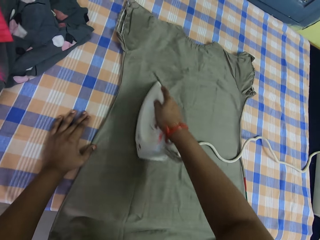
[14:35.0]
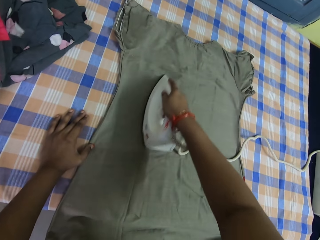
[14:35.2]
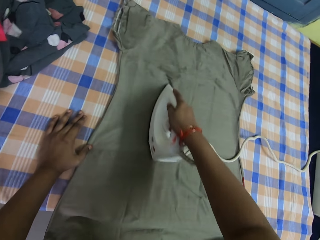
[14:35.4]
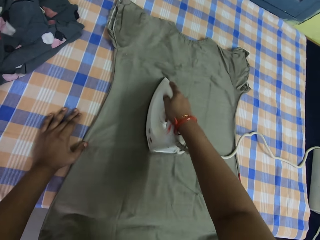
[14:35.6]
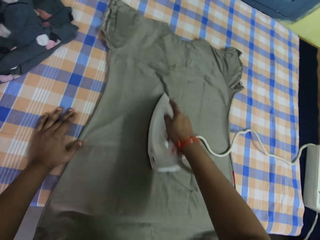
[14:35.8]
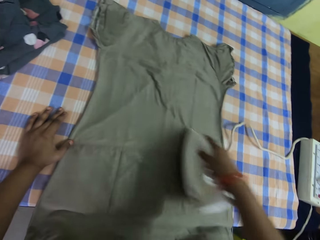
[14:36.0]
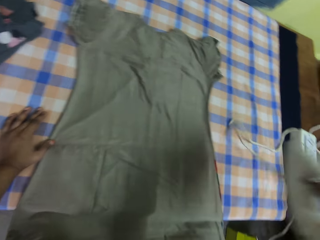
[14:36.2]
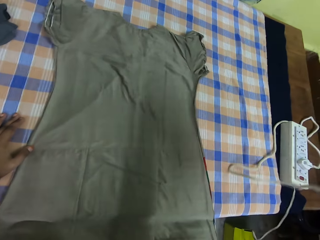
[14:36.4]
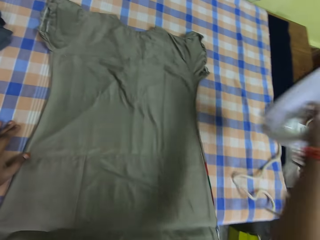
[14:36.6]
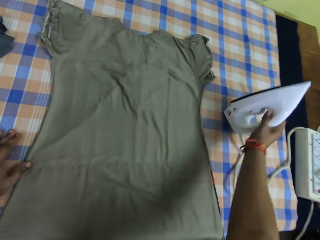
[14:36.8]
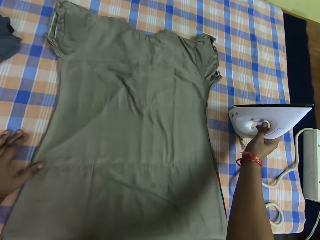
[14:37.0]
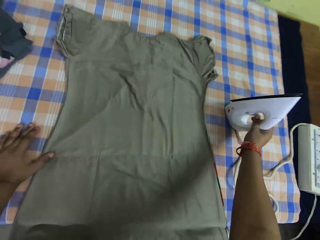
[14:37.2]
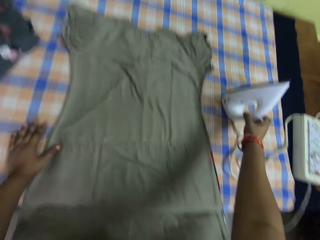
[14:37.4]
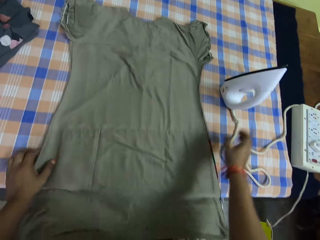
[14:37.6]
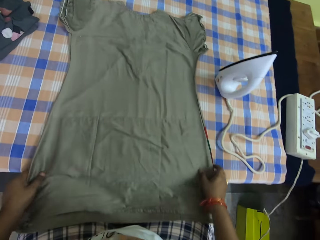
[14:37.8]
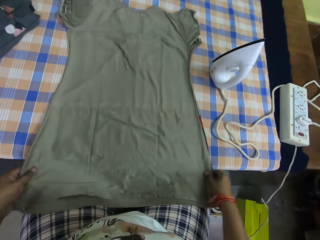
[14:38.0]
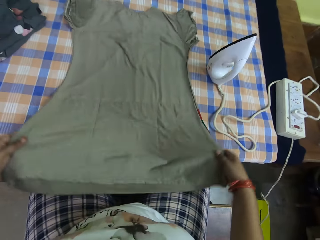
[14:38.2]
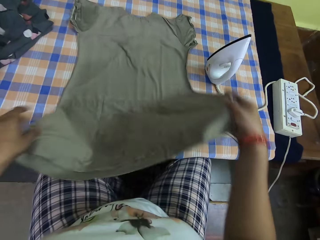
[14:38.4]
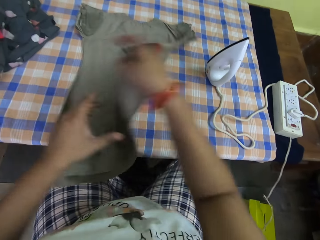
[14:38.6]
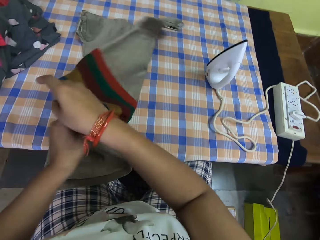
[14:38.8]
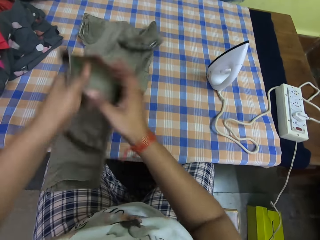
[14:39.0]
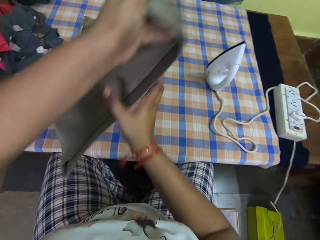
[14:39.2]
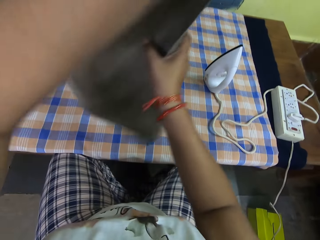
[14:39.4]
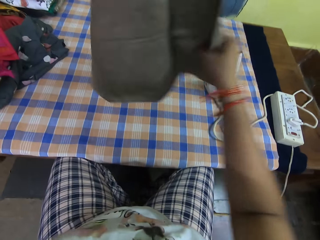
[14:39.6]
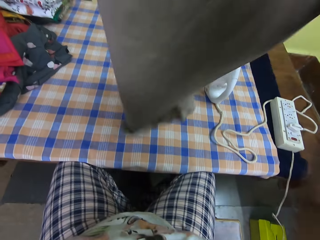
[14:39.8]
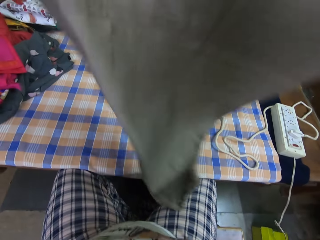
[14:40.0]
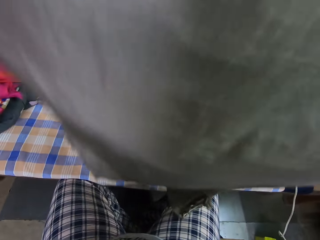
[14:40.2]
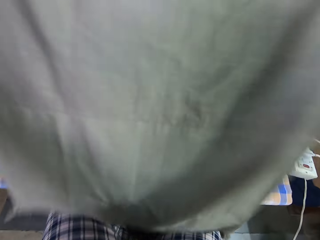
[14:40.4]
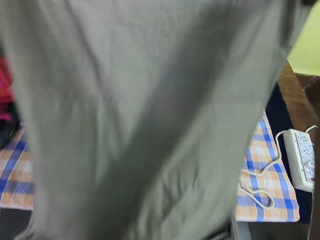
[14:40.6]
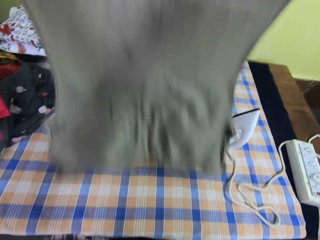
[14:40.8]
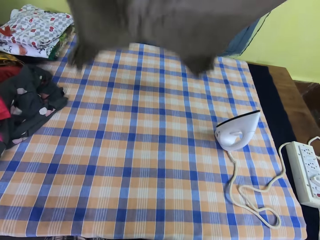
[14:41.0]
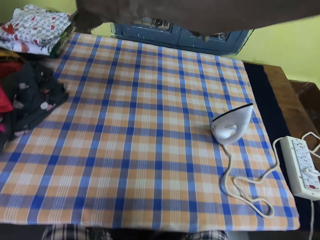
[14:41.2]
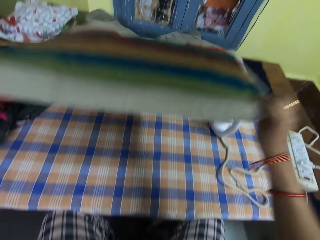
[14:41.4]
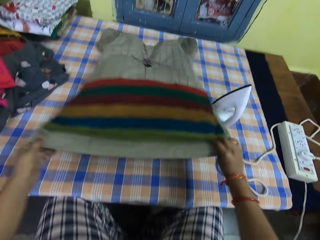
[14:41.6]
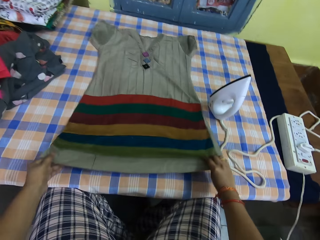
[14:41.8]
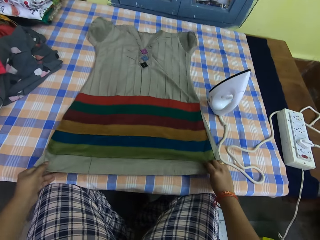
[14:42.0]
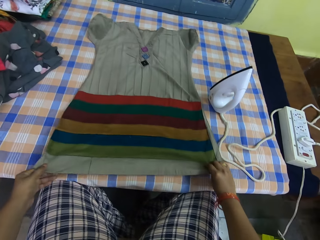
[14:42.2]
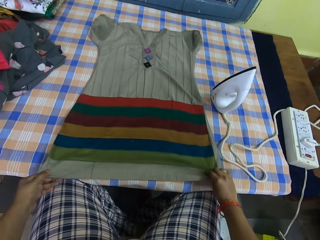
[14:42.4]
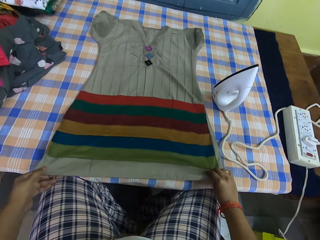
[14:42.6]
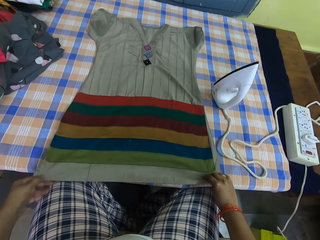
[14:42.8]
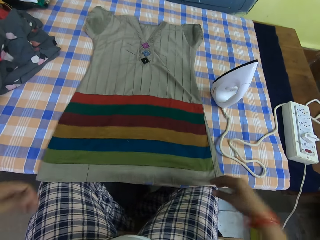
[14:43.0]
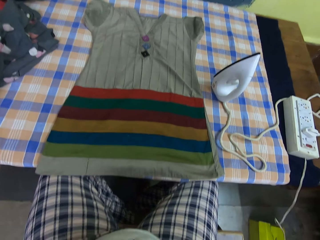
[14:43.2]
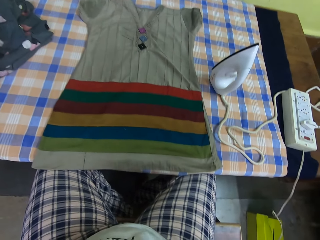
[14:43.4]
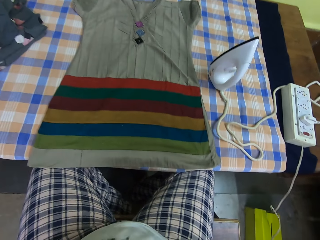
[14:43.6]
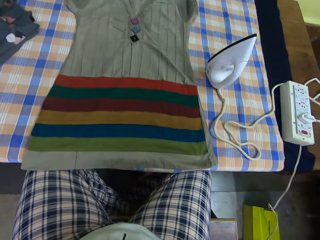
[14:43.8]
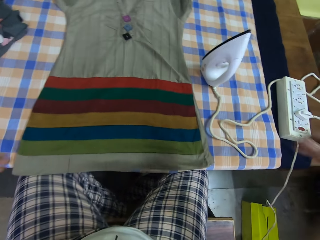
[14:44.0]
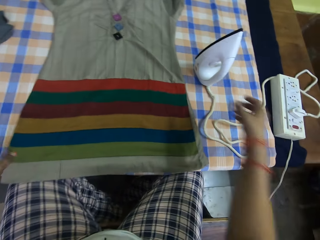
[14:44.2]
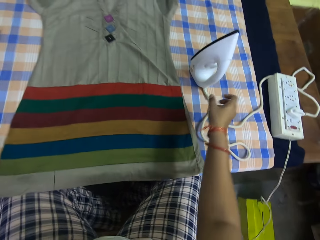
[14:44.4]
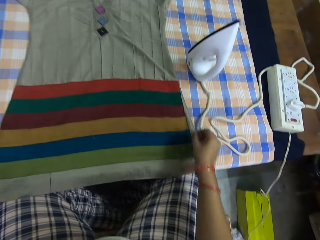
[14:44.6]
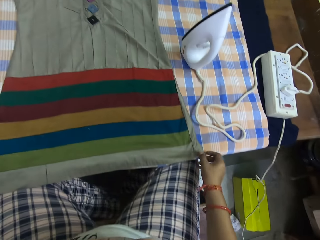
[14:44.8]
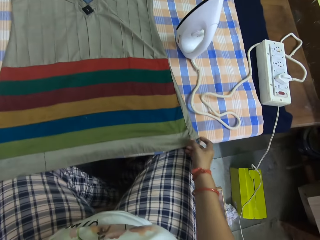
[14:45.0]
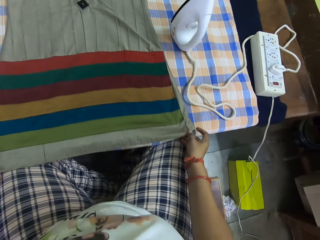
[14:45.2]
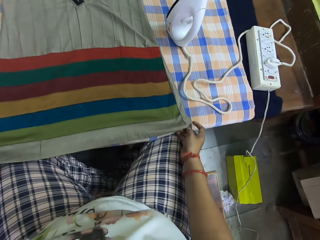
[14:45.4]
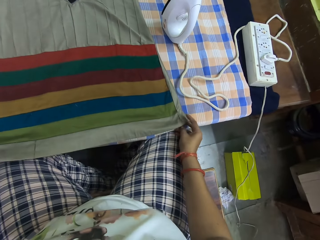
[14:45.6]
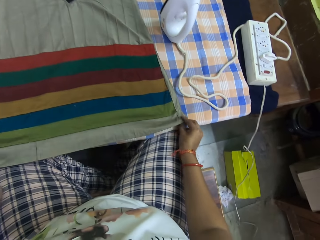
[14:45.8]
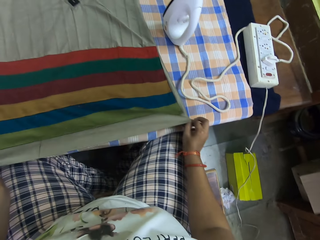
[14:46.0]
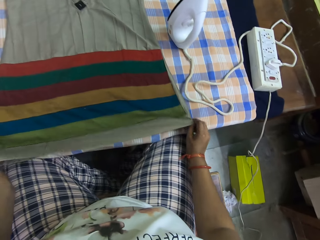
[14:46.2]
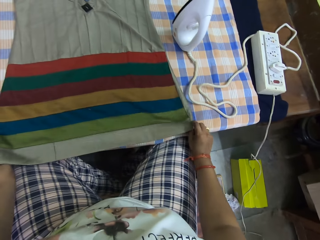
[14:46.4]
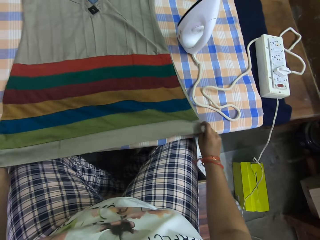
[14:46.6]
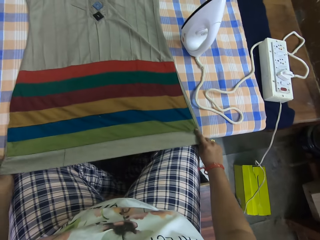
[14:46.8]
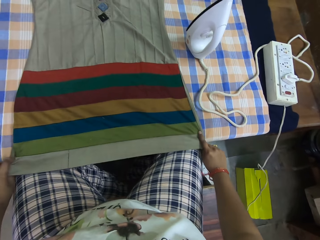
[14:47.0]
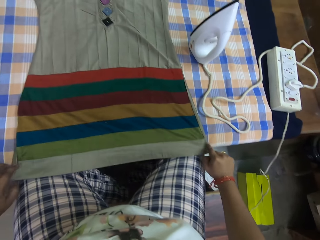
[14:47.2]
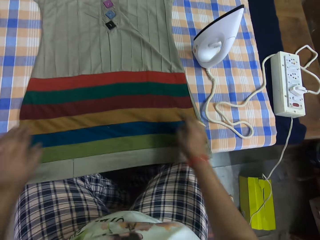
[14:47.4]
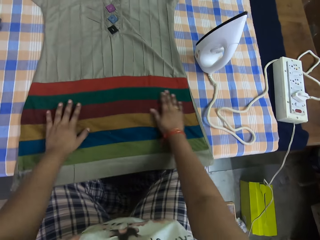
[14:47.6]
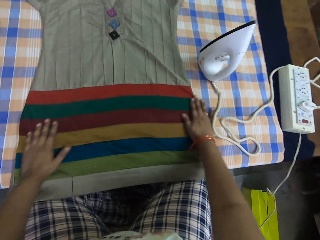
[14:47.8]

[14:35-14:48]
The camera wearer lifts the iron box. He places the iron on the table. He pulls back both hands. He holds the cloth. He lifts the cloth. He adjusts the cloth on the table with both hands. He turns the cloth. He lifts the cloth. He places the cloth on the table. He pulls the cloth. He lifts both hands. He looks around. He drops both hands. He holds the cloth. He pulls the cloth.

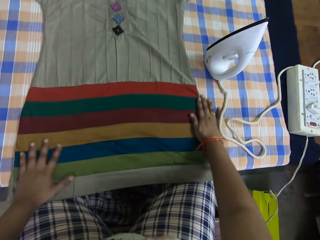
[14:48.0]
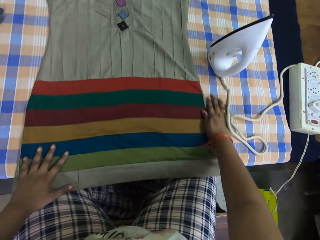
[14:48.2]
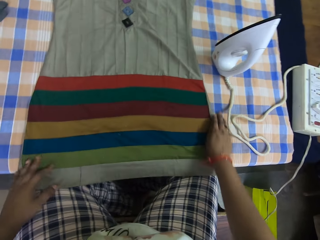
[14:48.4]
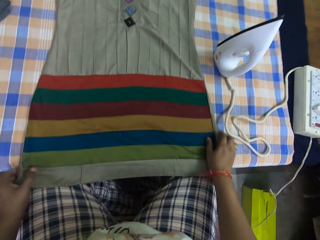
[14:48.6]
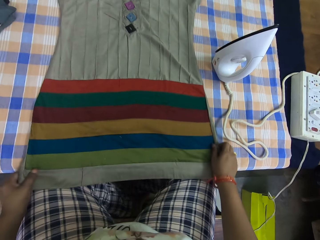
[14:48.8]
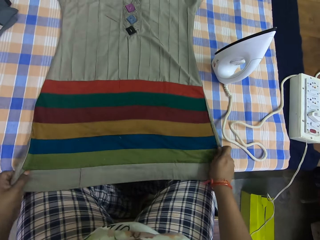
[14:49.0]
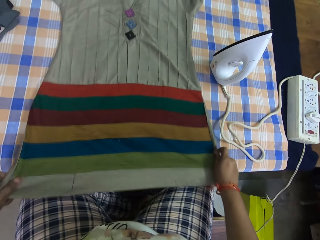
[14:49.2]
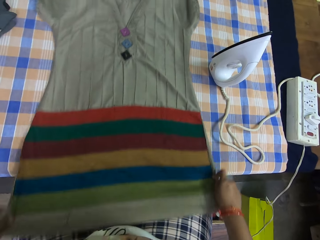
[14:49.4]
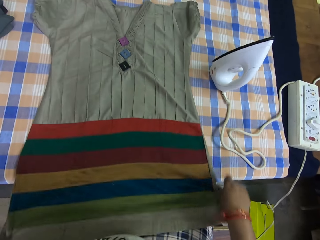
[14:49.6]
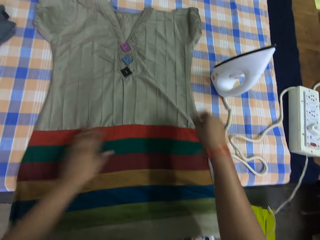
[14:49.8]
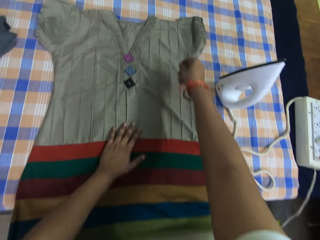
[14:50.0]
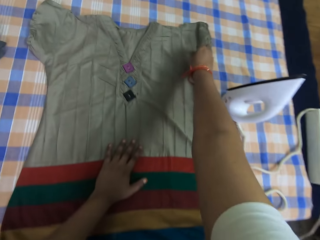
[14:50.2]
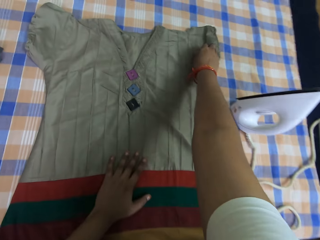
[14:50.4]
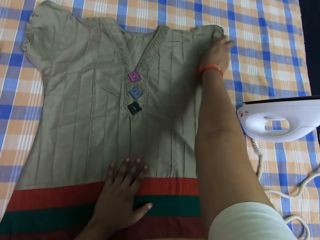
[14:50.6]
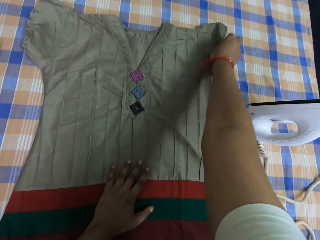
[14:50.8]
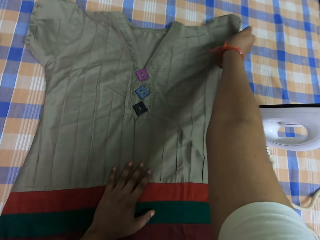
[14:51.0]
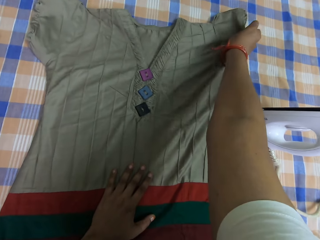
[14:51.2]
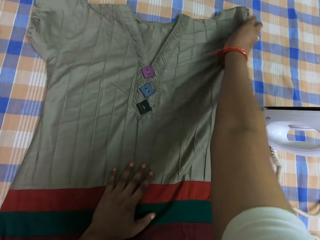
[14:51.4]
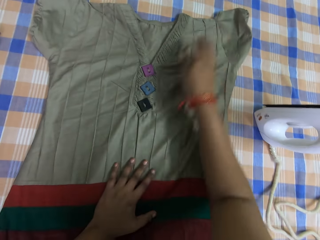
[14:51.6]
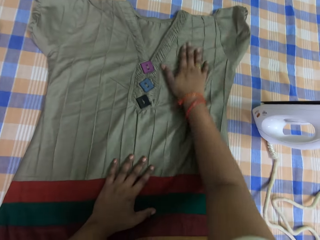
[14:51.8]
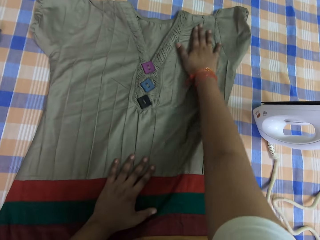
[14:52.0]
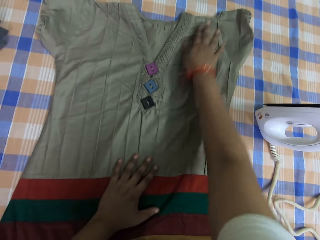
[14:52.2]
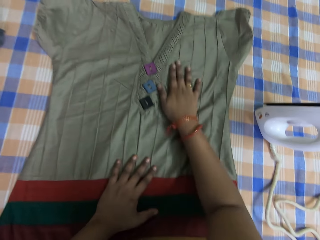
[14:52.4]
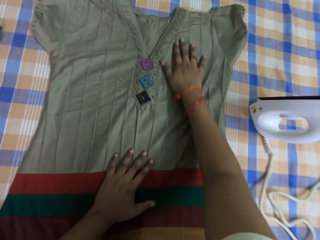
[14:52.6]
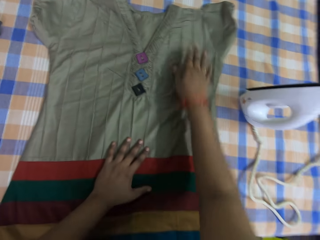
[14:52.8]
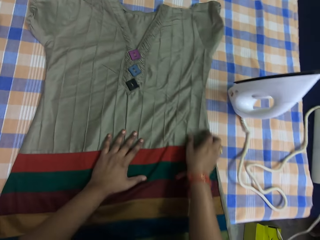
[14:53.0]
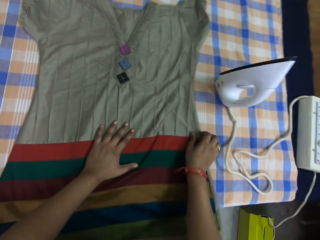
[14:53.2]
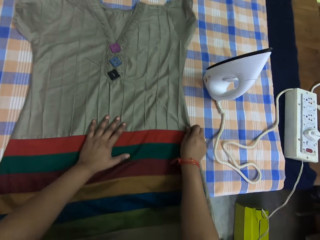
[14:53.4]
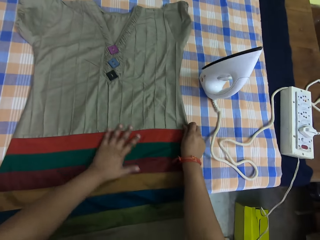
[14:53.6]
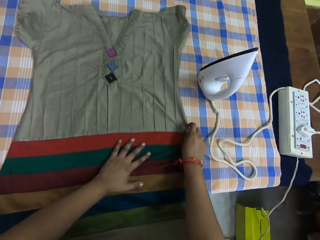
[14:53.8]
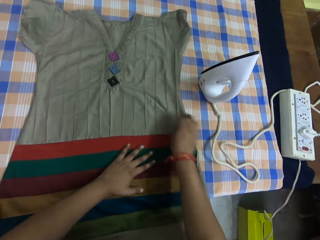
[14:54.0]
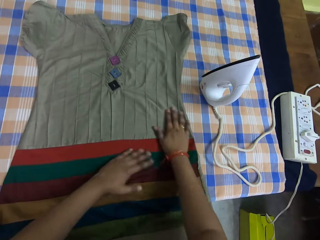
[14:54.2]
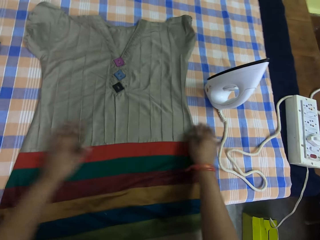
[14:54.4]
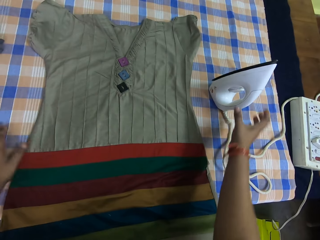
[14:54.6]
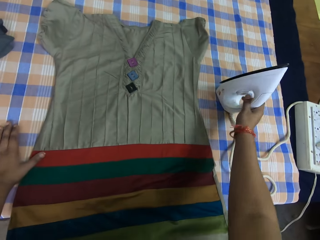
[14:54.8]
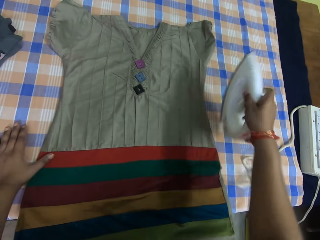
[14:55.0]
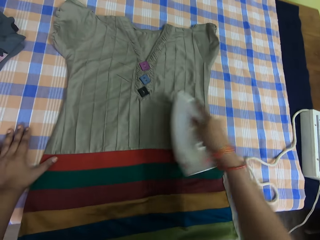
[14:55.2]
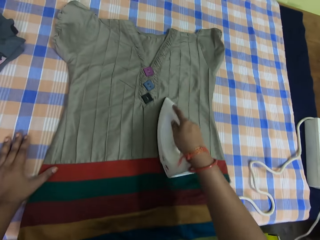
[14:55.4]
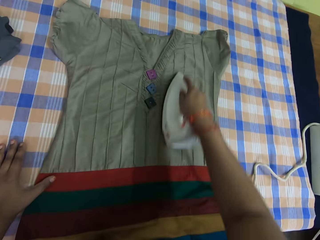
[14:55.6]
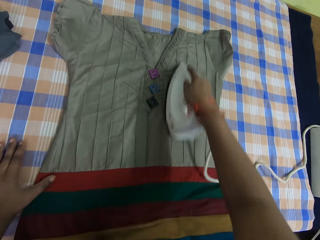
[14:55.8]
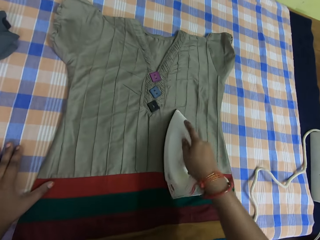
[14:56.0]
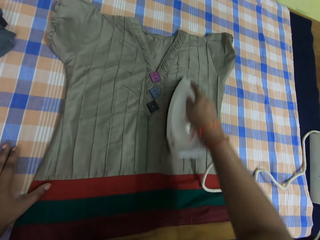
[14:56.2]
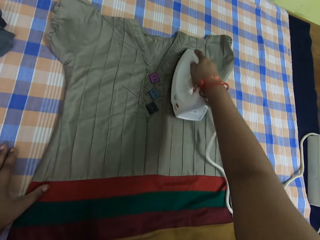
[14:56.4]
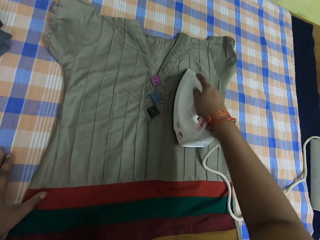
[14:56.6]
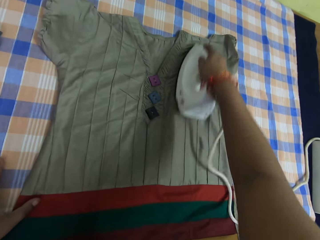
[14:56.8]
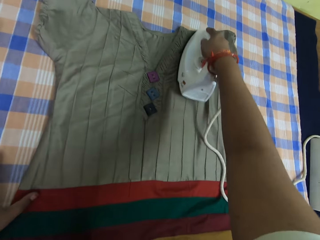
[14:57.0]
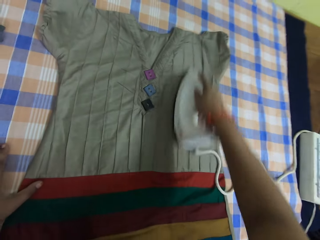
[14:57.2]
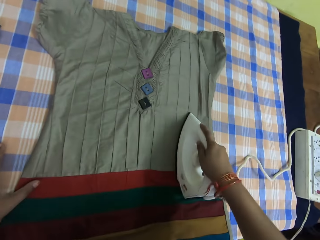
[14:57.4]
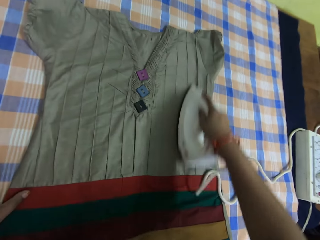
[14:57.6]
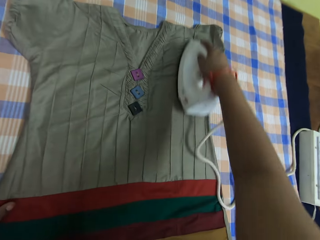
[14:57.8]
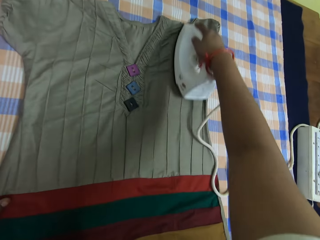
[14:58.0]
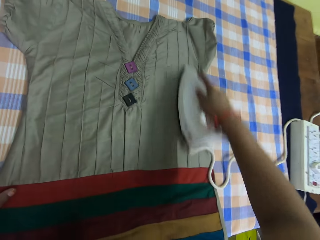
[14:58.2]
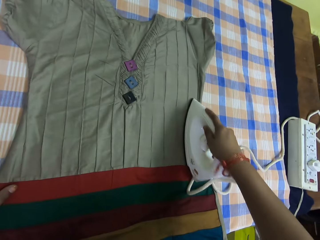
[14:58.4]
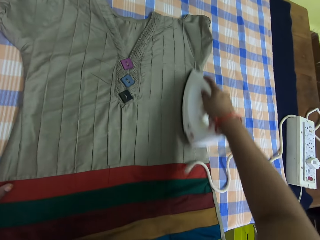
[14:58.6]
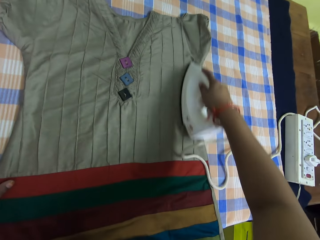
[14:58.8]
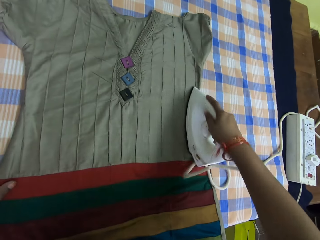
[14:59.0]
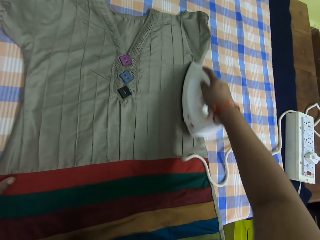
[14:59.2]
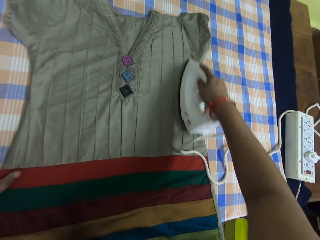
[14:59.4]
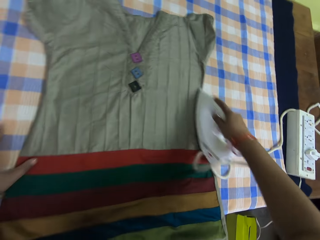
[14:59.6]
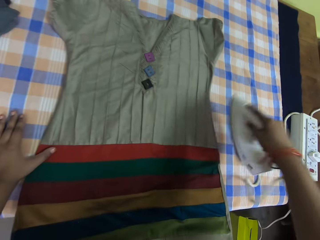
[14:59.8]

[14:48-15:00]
The camera wearer stretches the cloth. He pulls the cloth. He lifts the right hand. He stretches the cloth. He picks up the iron box. He holds the cloth on the table with his left hand and smoothens the cloth on the table with a pressing iron in his right hand.
